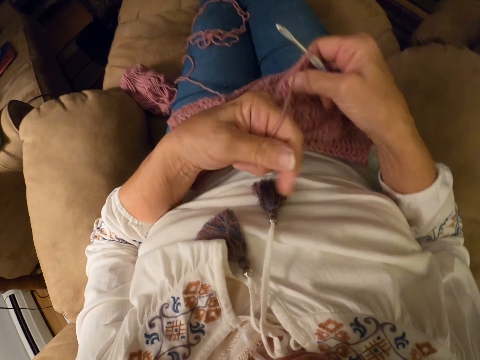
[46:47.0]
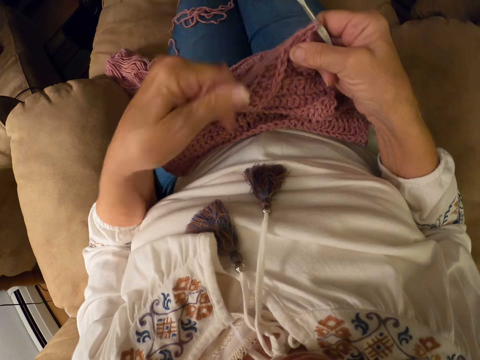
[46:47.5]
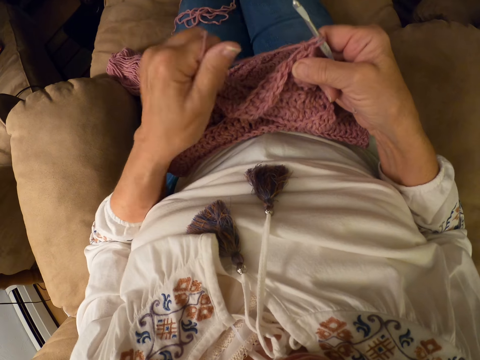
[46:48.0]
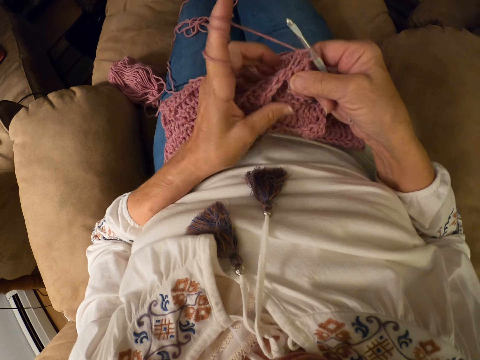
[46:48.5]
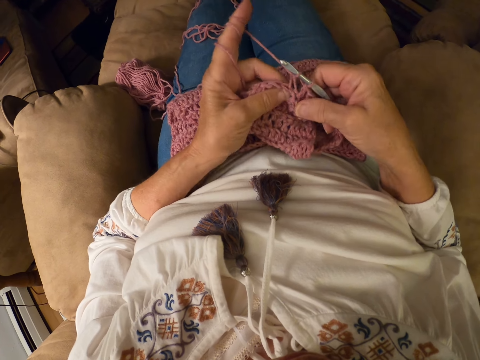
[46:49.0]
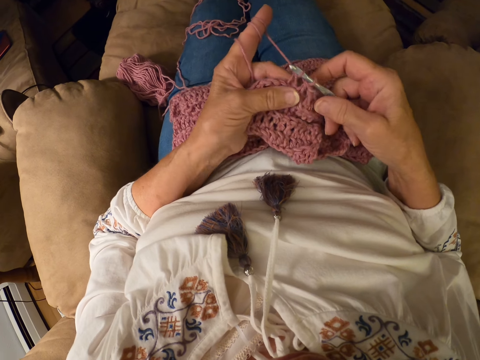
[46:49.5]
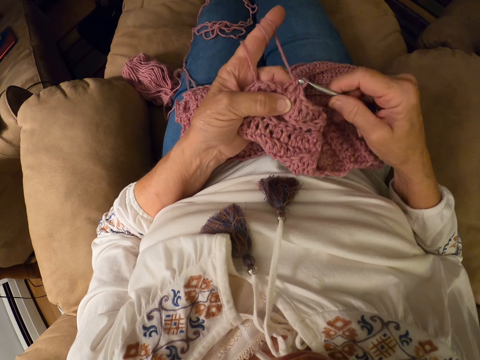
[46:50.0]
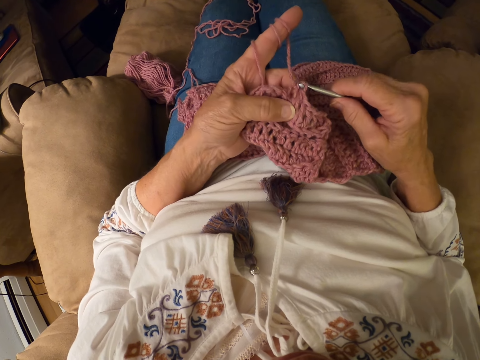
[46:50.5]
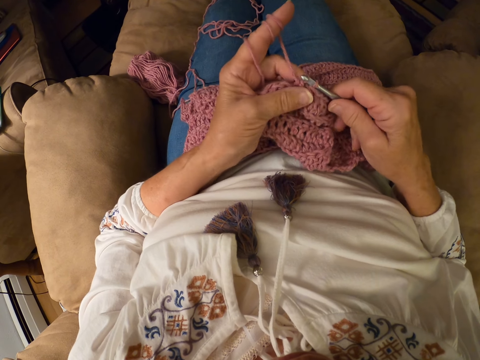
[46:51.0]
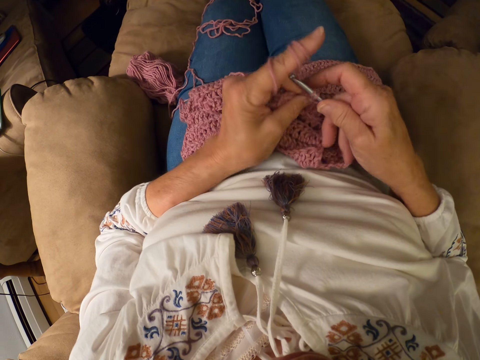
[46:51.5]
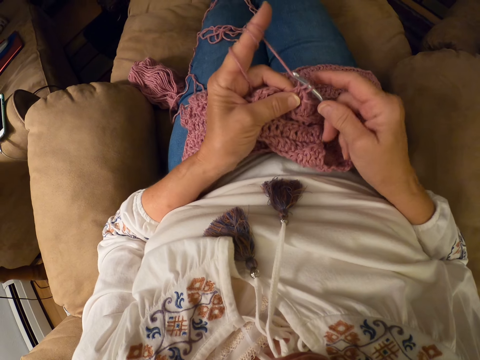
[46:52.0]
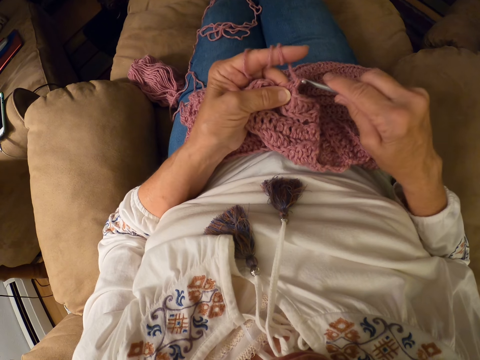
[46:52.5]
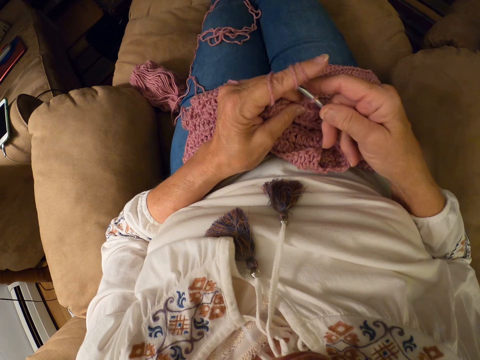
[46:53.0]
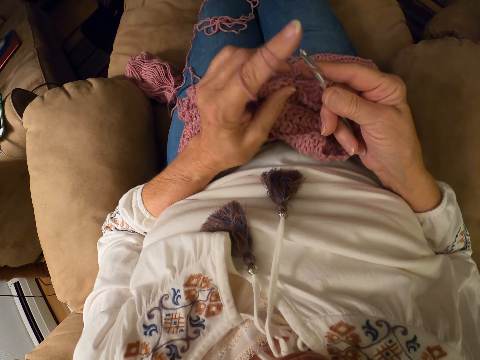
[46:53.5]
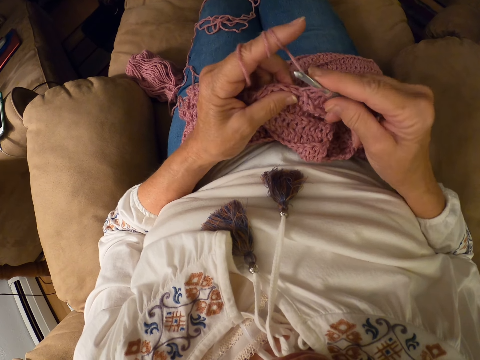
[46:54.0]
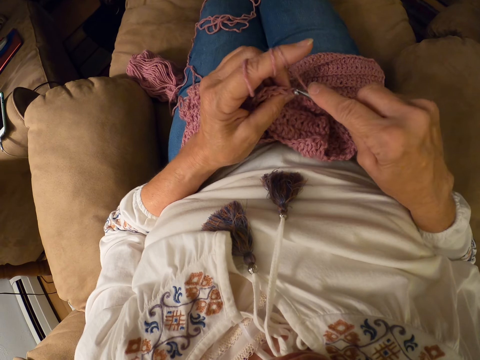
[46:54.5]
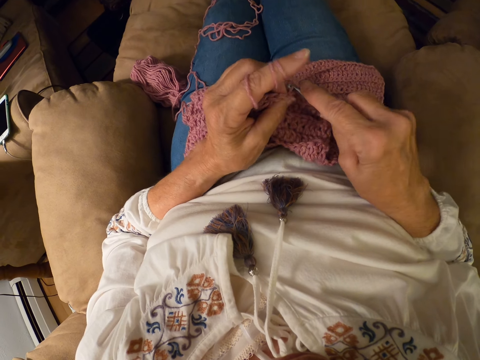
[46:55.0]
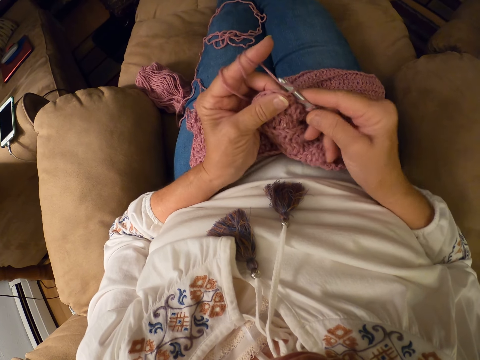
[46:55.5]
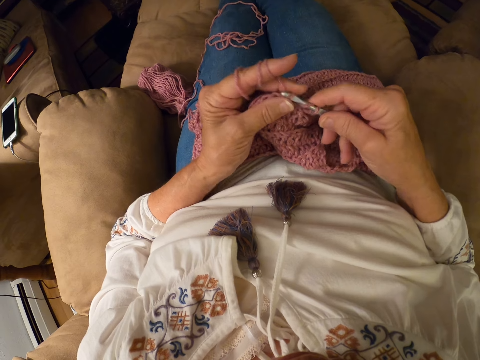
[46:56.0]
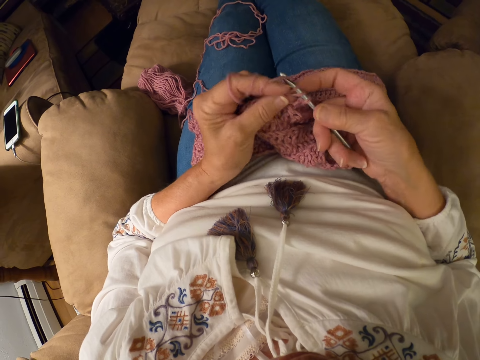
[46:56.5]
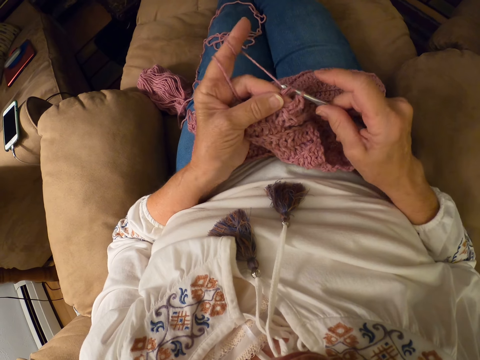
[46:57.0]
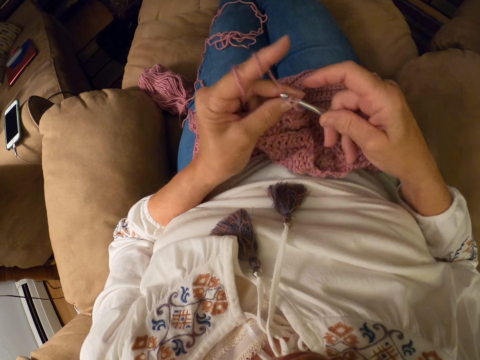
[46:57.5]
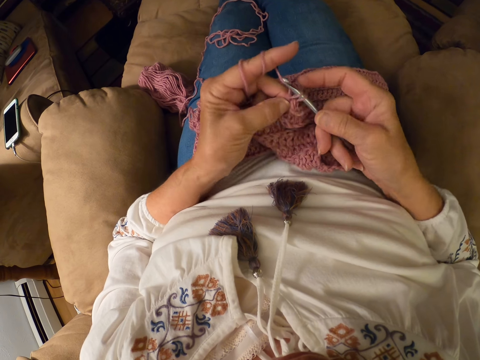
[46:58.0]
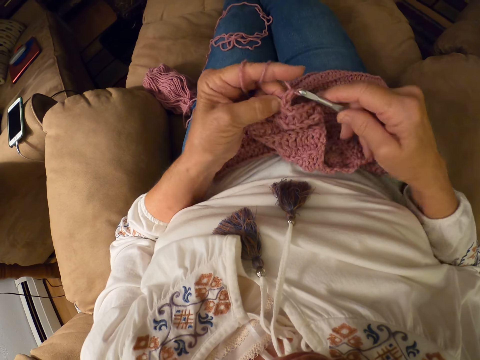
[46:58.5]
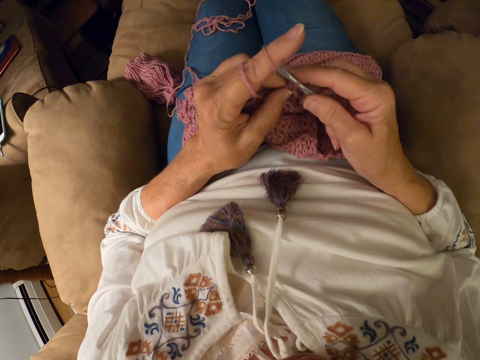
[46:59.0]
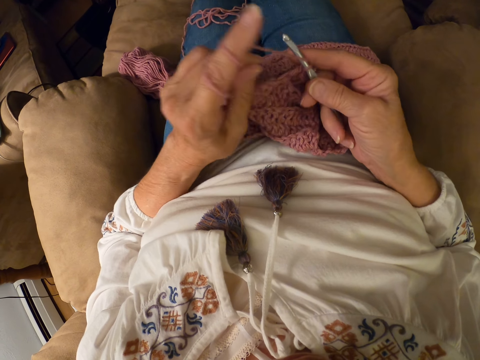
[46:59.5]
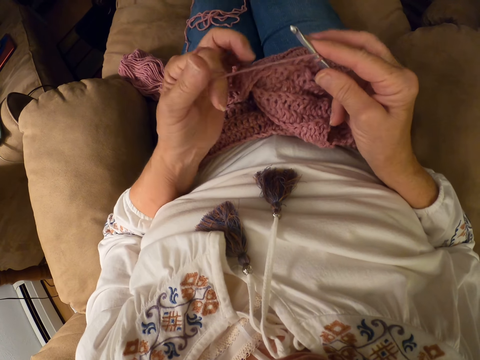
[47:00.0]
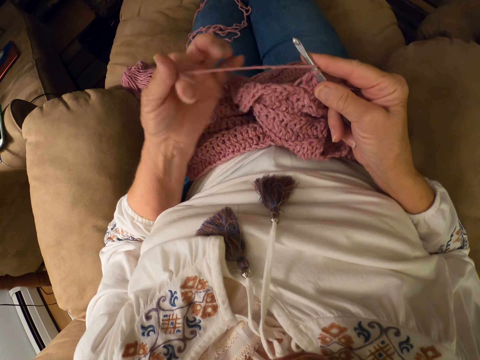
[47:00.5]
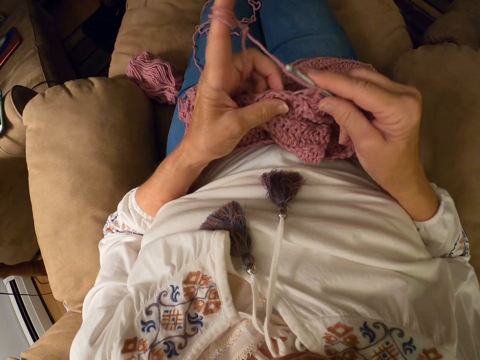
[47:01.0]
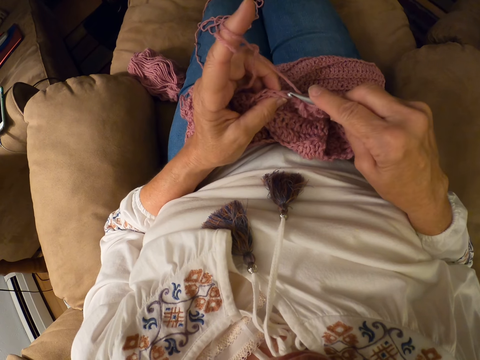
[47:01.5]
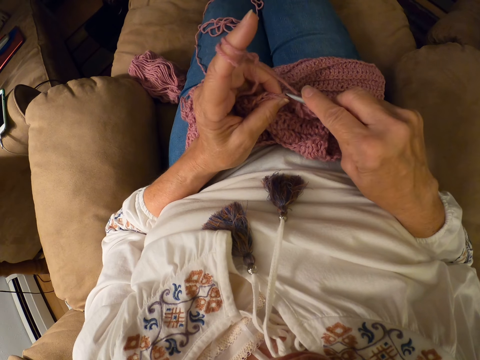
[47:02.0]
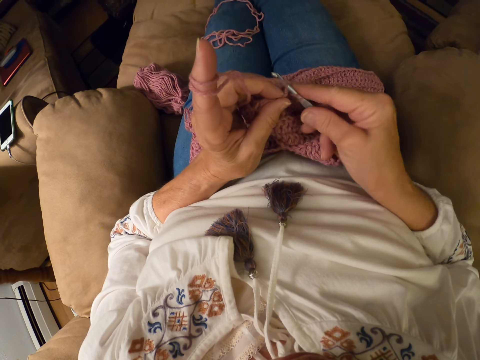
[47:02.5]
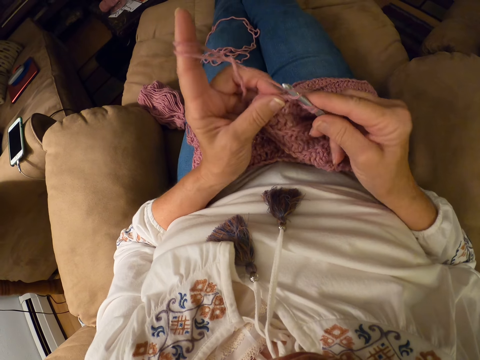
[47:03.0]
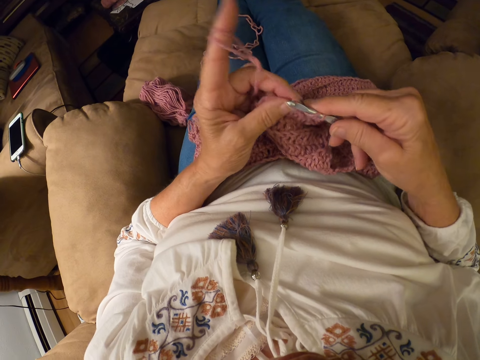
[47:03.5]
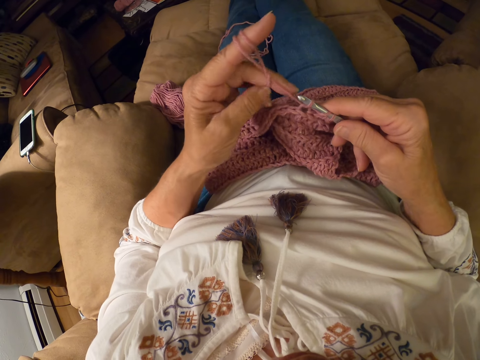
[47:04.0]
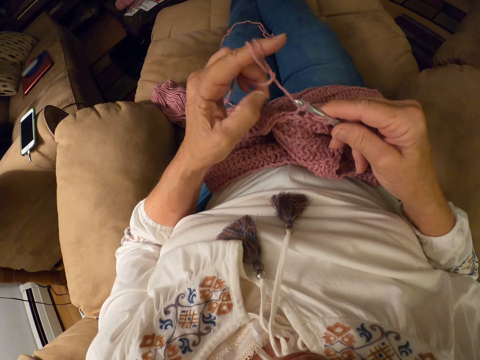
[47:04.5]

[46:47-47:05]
The camera wearer rolls the yarn with her left index finger. She crochets the yarn with a crochet hook. She rolls the yarn with her left index finger. She crochets the yarn with the crochet hook.

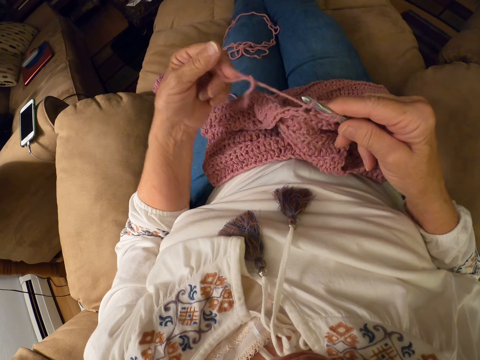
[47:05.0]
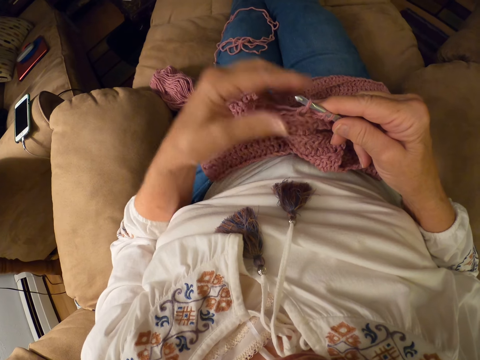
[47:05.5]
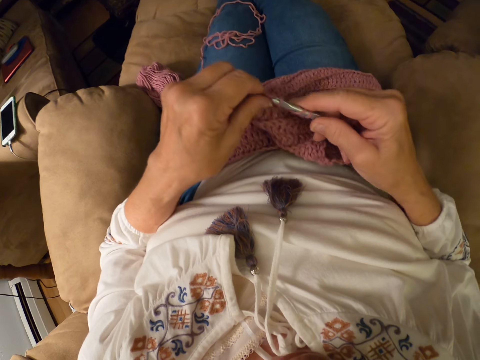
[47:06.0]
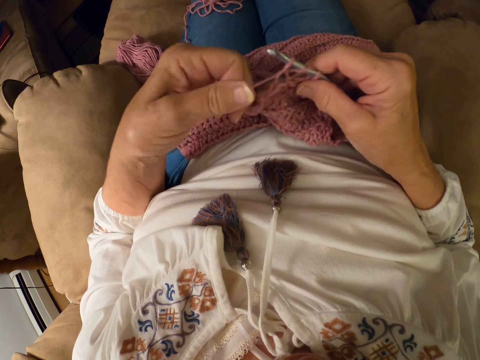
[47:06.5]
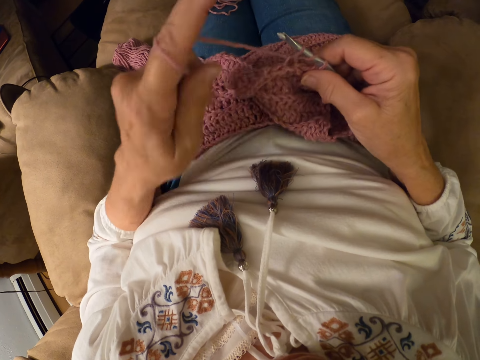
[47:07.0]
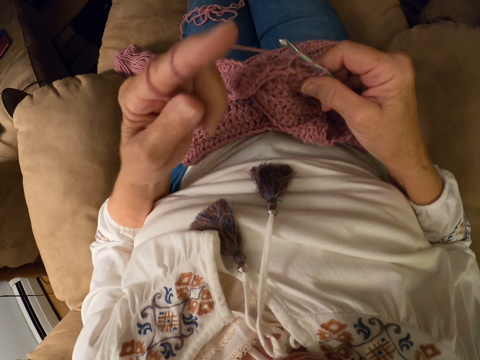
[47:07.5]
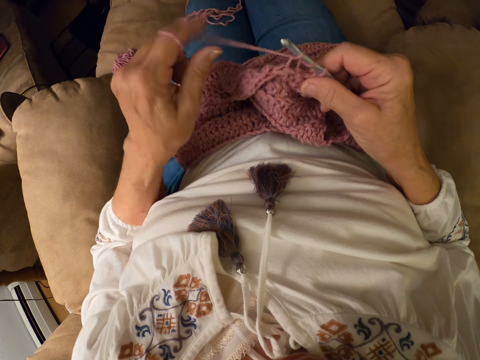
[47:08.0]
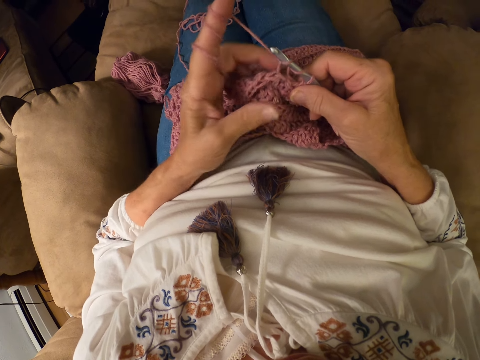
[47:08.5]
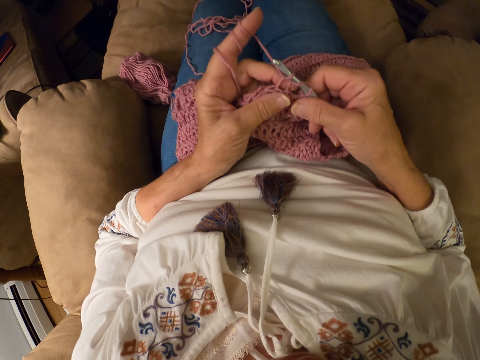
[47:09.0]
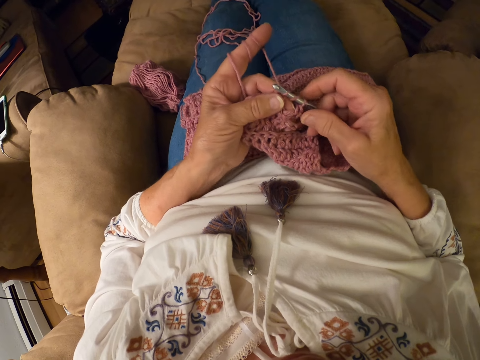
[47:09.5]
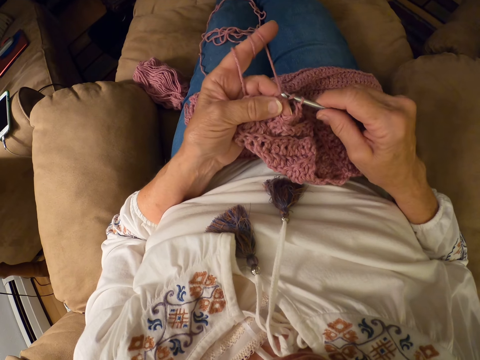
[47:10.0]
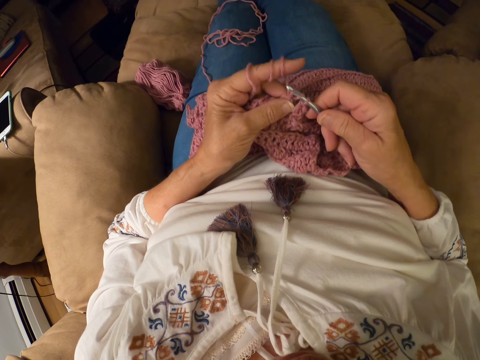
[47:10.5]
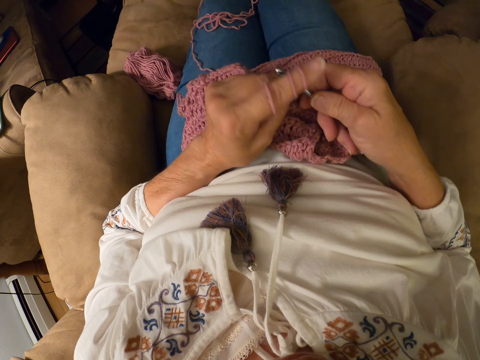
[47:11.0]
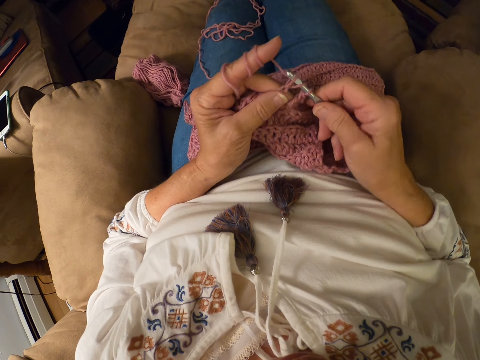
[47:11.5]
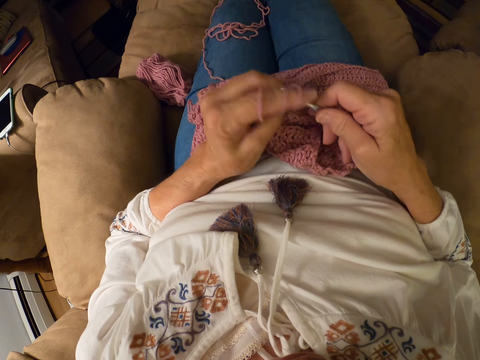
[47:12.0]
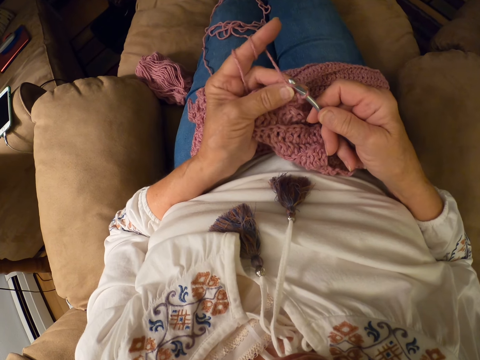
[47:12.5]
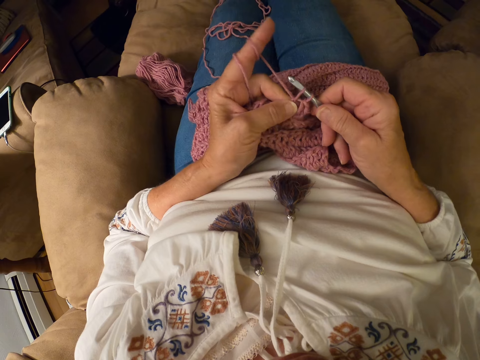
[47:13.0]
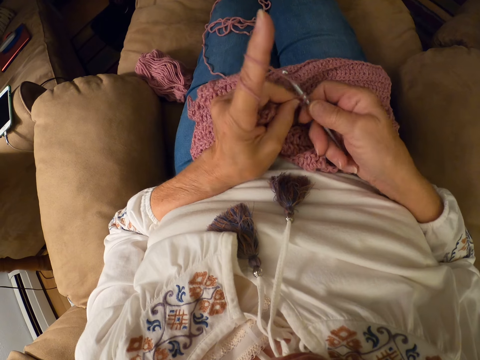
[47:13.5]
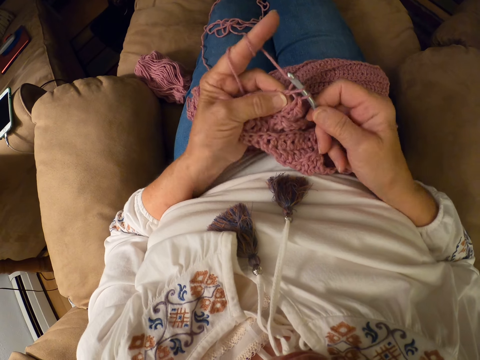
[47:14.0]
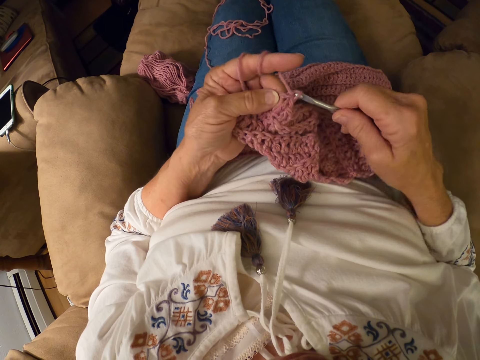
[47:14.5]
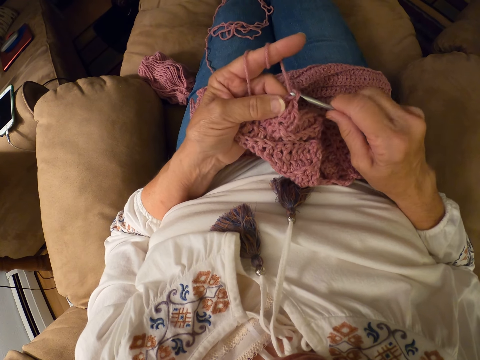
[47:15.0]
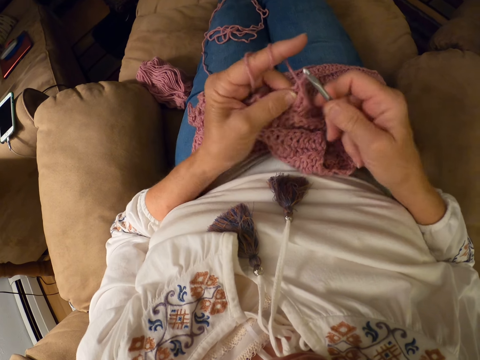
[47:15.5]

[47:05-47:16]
The camera wearer rolls the yarn with her left index finger. She crochets the yarn with a crochet hook.
